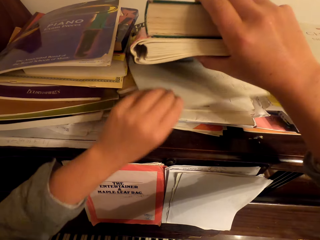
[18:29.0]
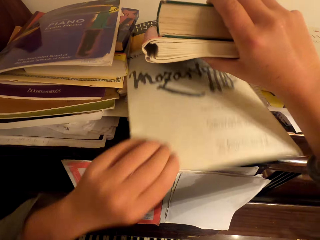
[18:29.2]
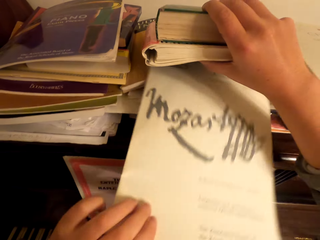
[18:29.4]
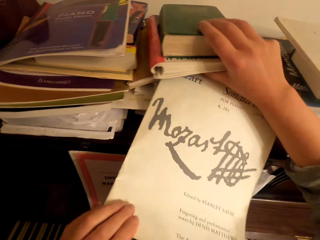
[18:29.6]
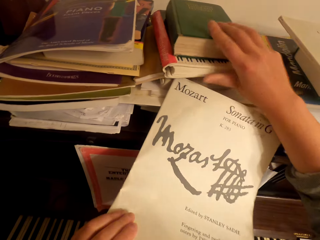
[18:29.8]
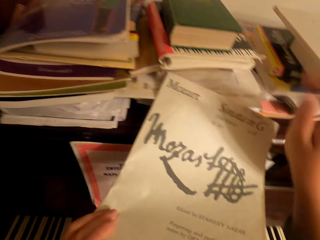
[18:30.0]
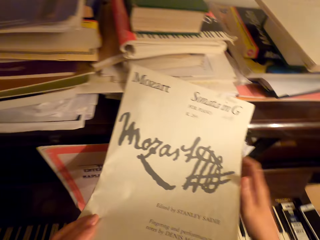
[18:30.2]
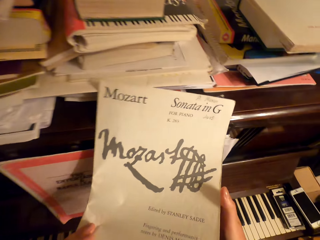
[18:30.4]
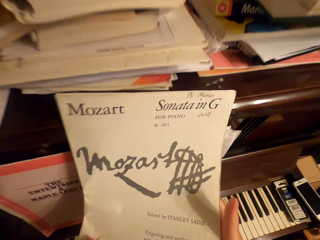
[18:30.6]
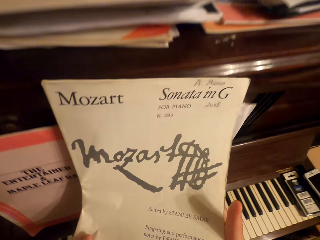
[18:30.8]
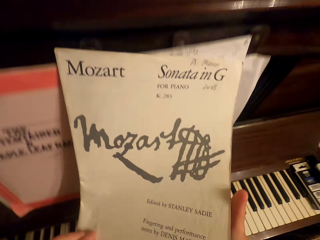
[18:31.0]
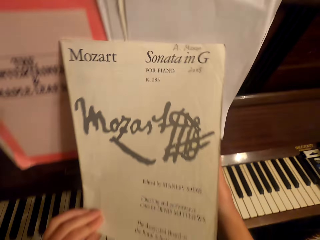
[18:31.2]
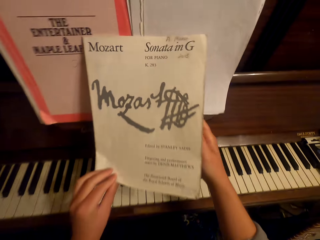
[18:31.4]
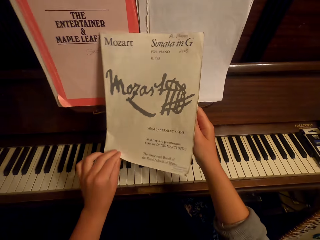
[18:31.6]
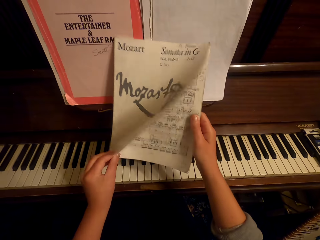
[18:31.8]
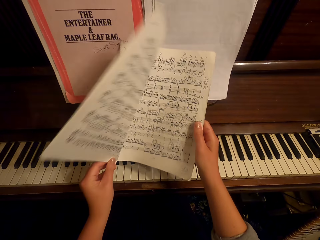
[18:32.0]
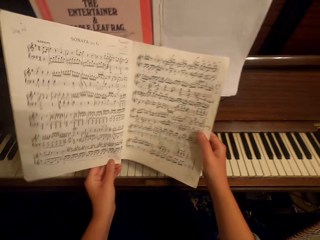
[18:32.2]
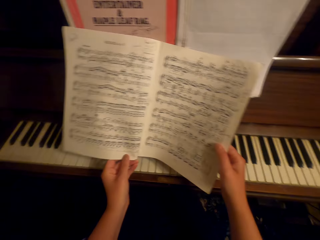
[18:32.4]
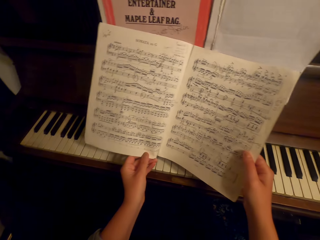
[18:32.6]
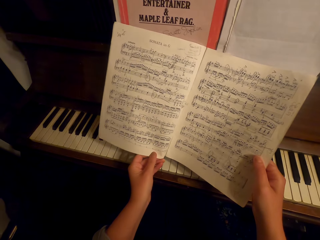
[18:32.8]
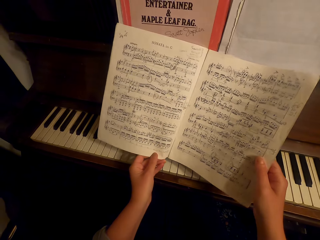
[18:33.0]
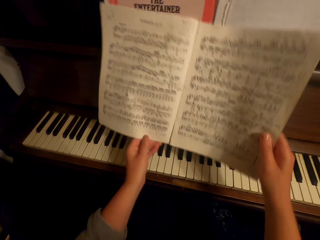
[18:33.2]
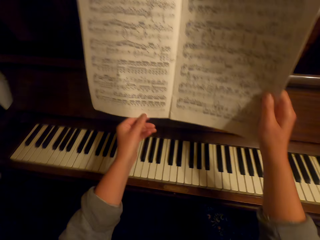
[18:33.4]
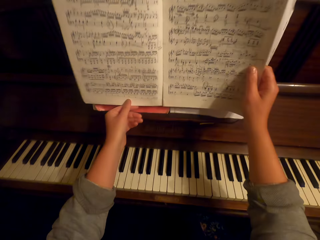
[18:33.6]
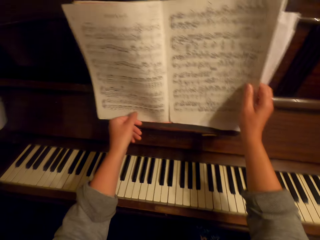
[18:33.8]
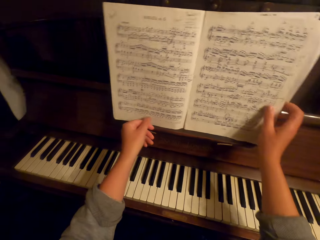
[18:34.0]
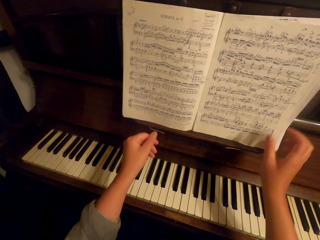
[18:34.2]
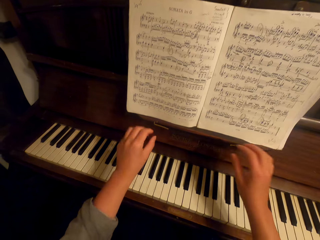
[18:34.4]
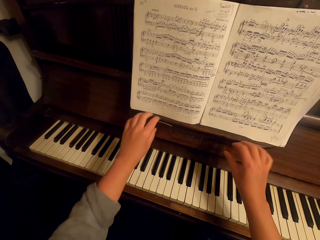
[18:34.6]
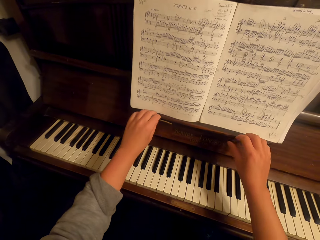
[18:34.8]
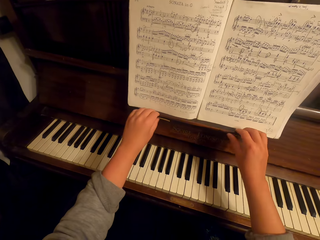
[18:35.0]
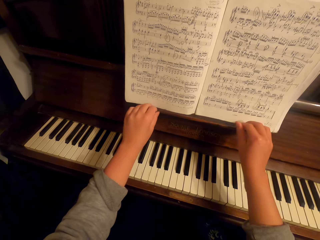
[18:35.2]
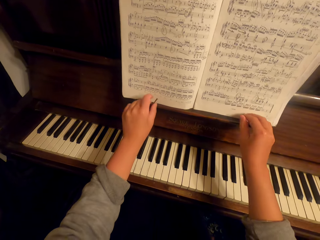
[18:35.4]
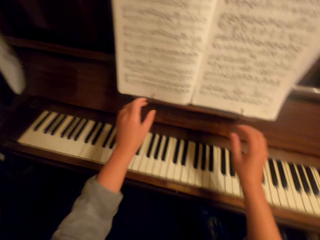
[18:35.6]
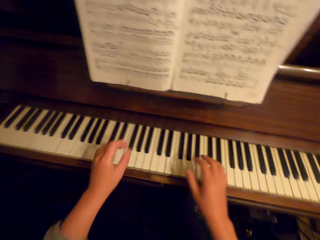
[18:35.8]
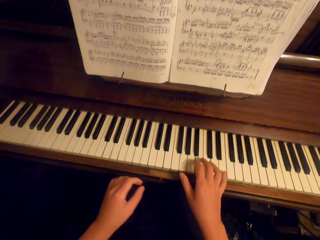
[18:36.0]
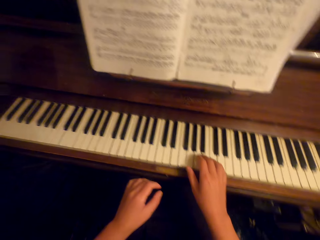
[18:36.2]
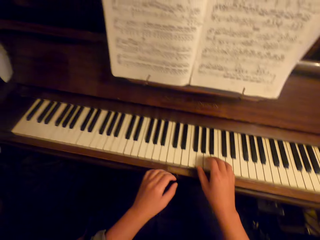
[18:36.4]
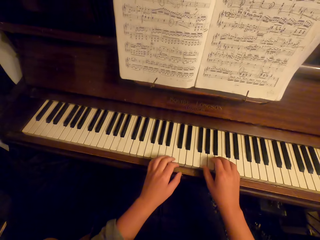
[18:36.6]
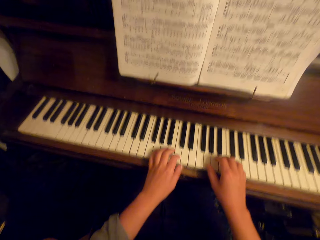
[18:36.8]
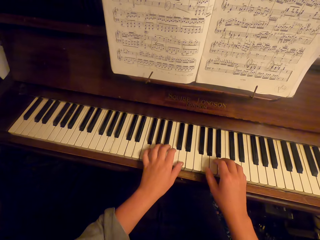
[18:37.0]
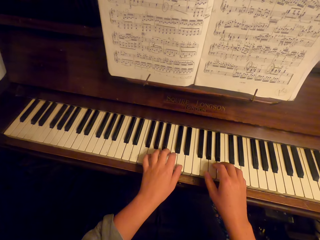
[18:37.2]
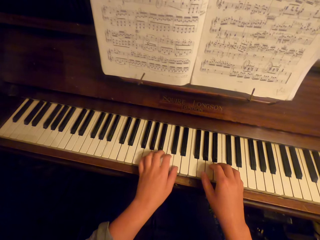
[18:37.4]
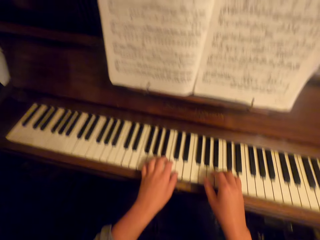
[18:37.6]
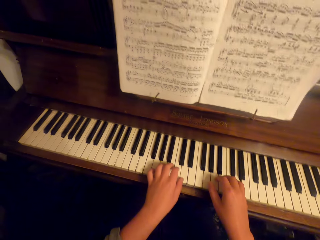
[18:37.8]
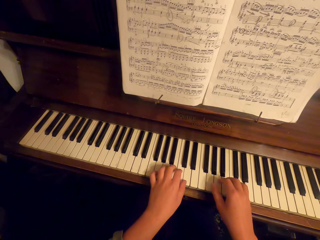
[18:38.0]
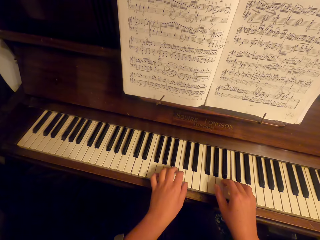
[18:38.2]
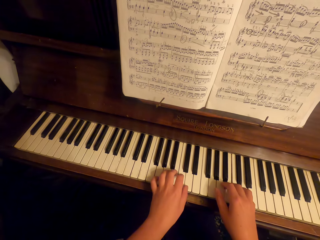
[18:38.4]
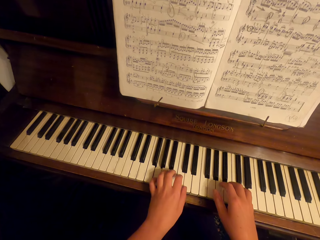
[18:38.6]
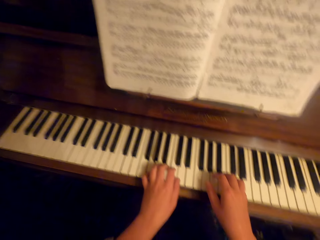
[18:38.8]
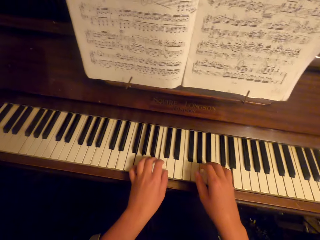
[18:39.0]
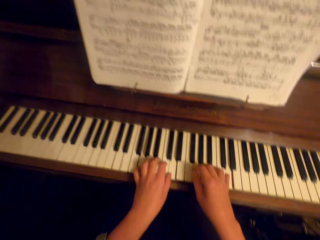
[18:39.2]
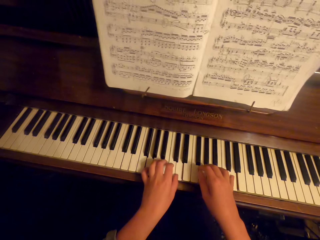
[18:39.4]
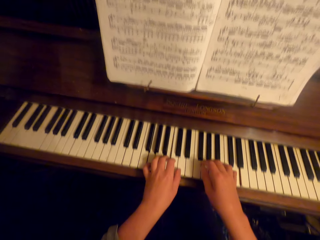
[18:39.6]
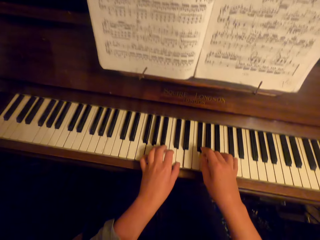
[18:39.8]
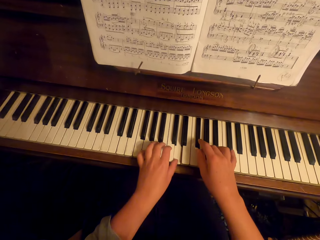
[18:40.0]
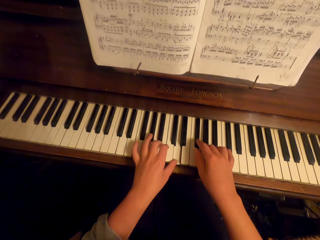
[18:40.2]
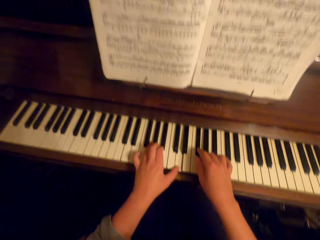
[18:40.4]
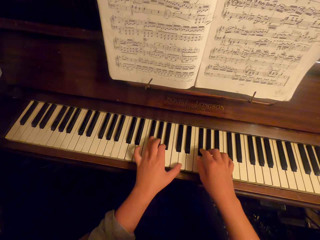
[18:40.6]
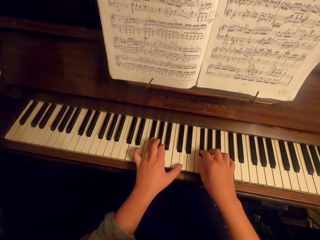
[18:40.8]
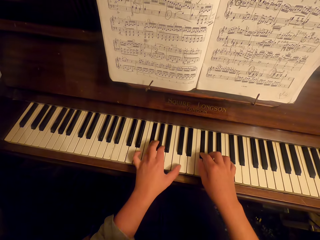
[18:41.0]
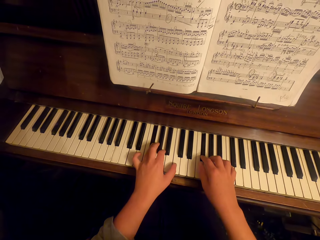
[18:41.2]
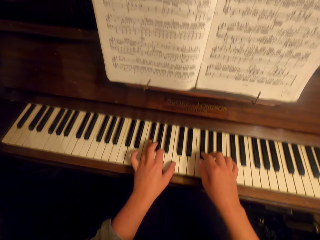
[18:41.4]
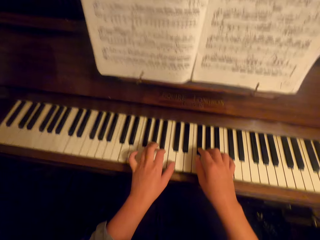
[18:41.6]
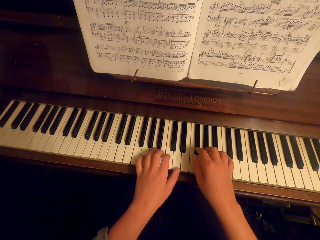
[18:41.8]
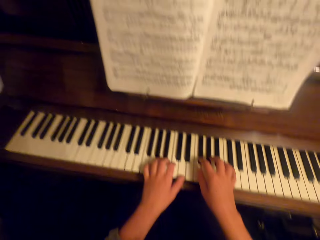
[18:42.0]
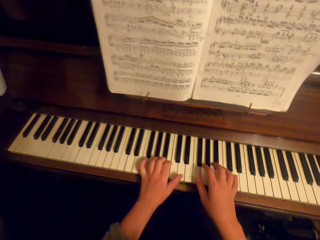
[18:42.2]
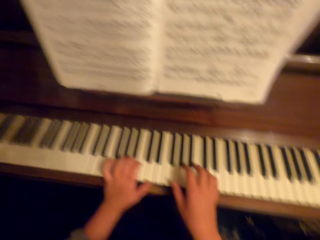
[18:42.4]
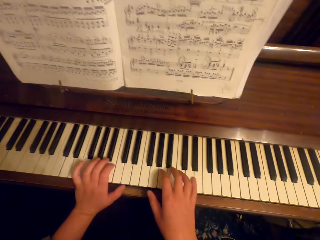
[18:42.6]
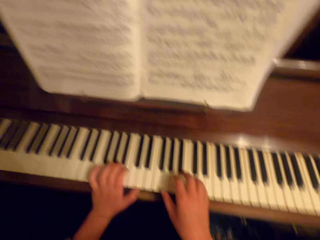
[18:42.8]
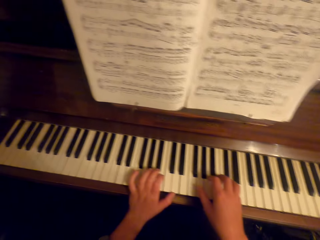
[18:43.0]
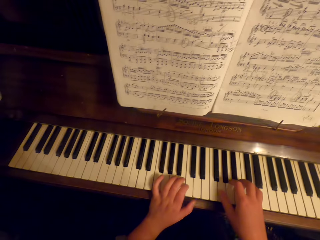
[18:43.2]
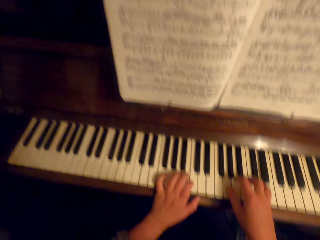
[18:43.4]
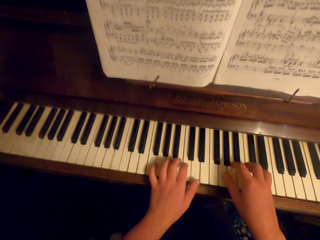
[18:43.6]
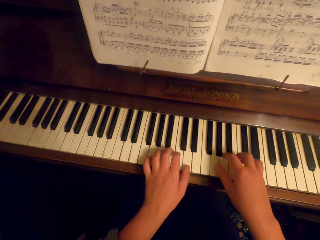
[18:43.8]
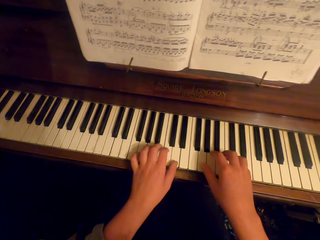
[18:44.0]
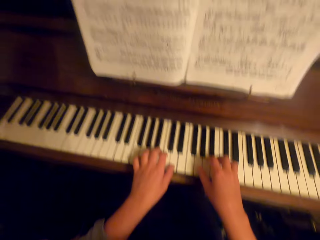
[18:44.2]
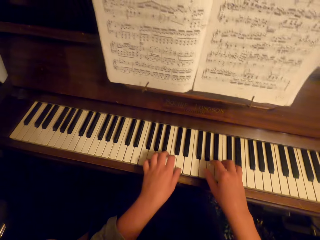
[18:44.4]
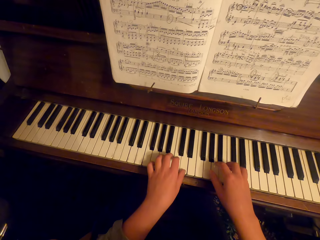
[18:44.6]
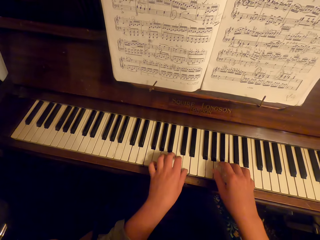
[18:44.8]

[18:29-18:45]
The camera wearer picks up a book. They turn a page of the book. They place the book on a piano stand. They play a piano.
